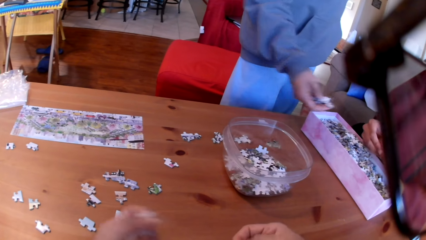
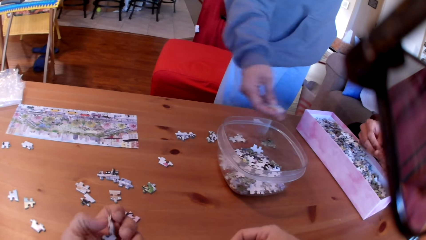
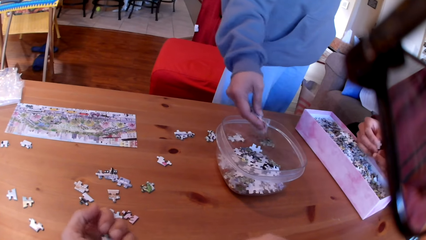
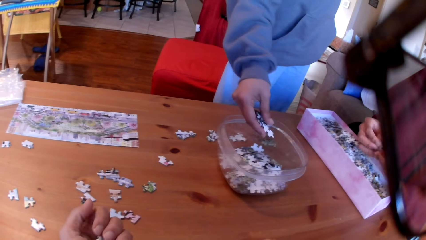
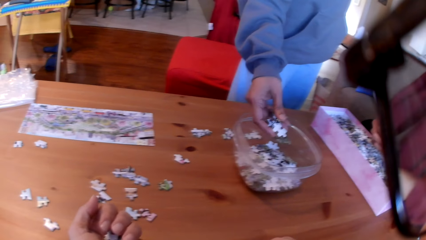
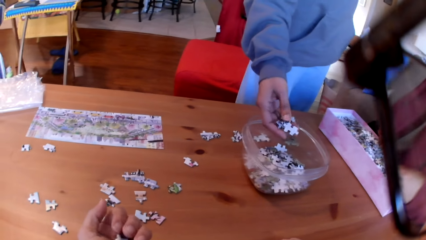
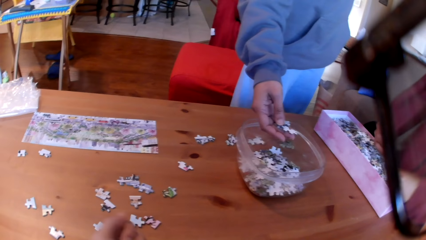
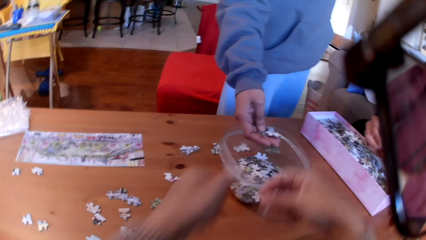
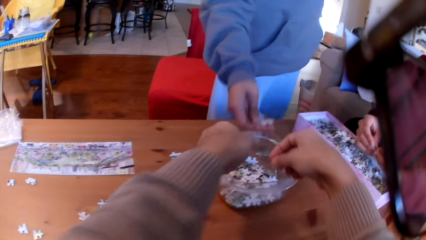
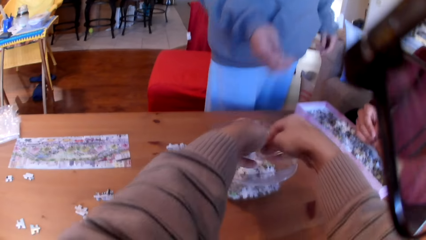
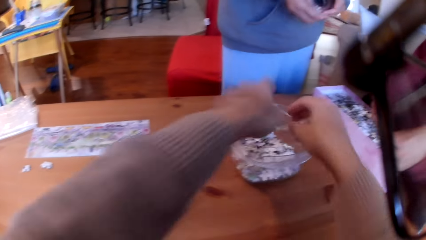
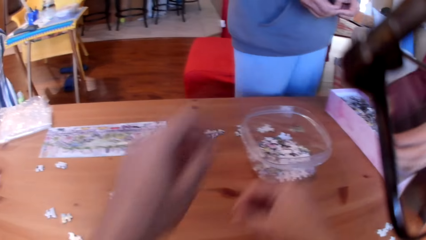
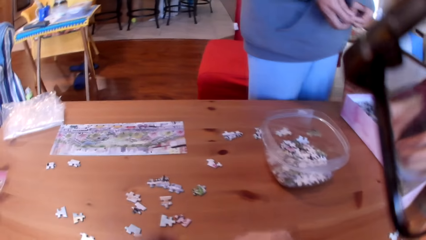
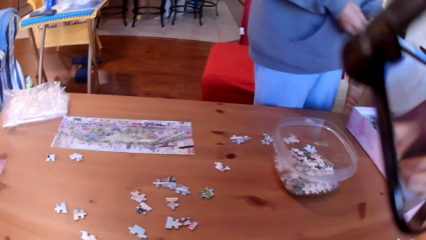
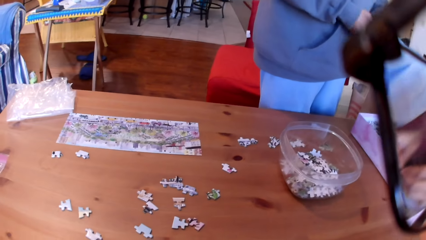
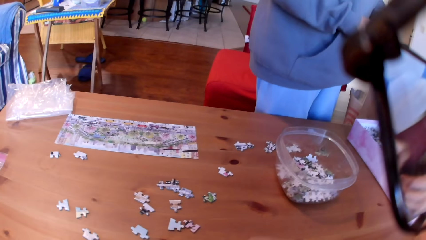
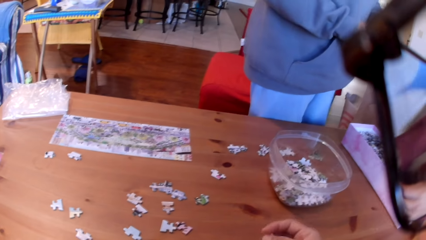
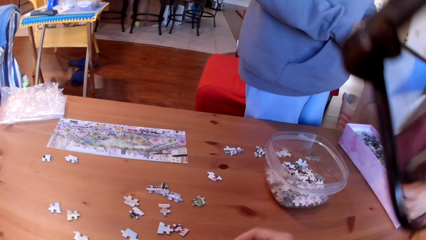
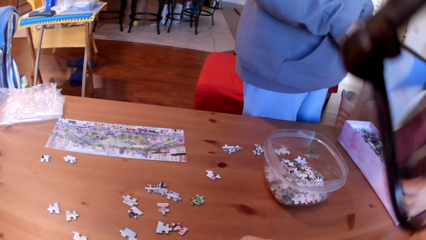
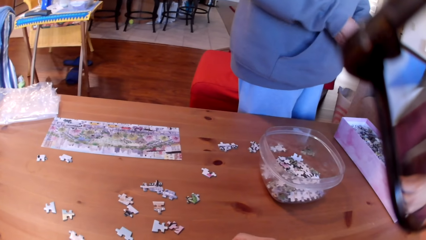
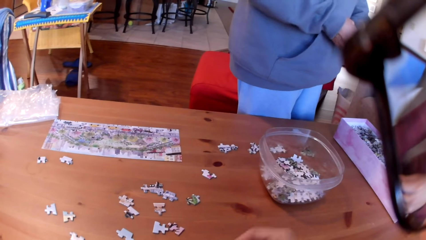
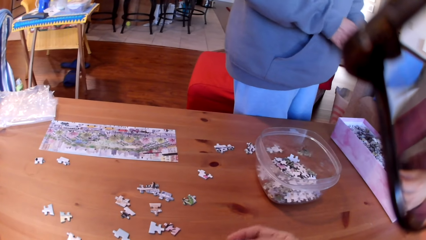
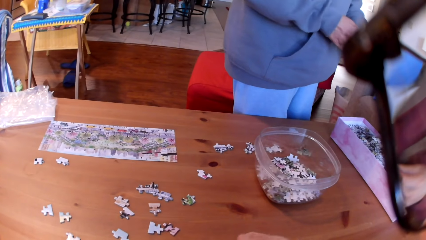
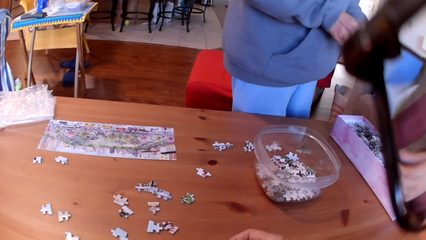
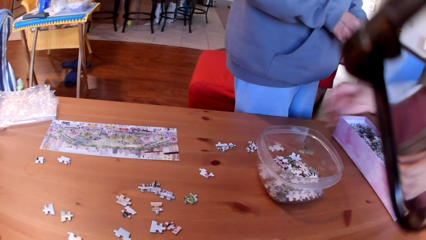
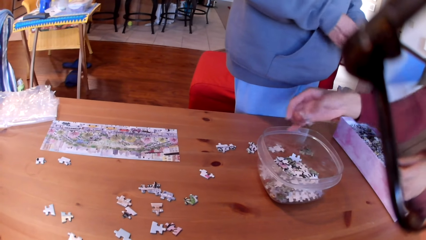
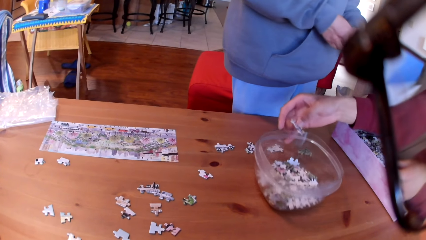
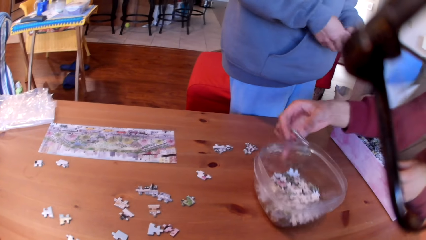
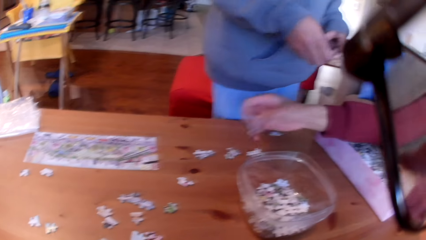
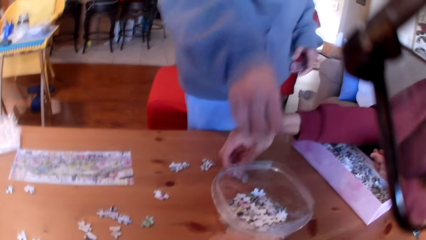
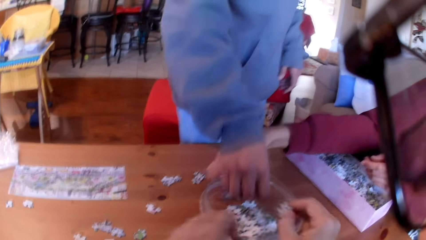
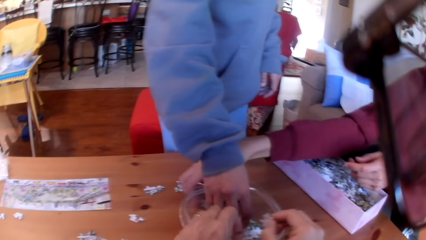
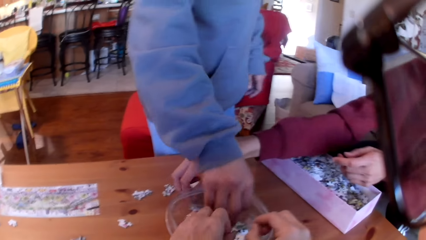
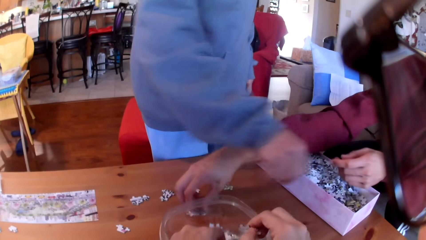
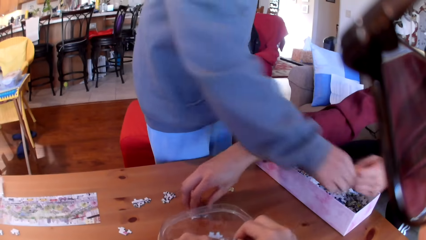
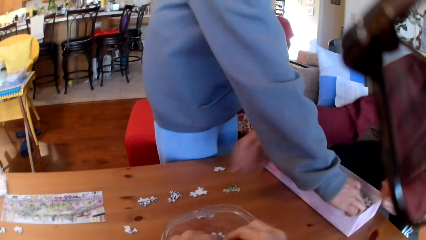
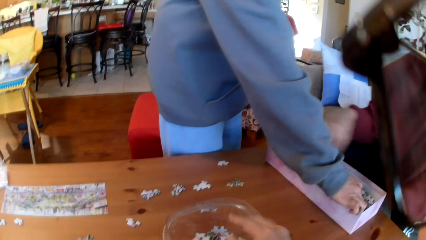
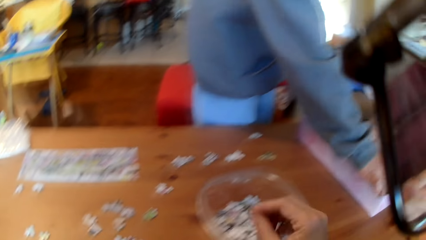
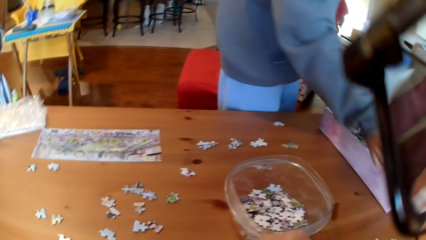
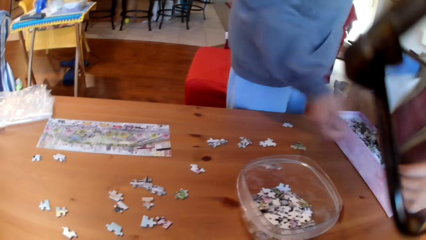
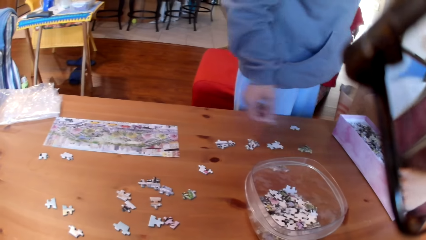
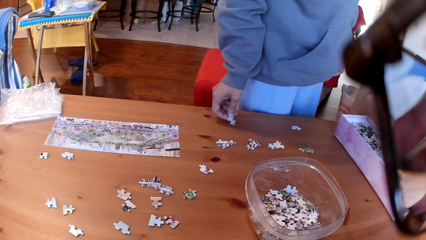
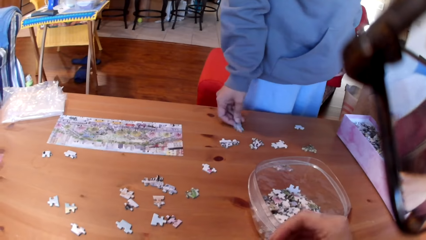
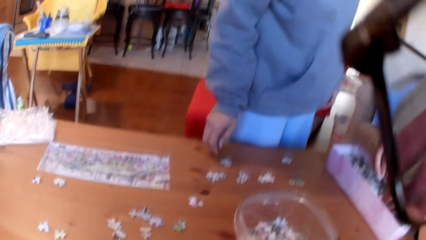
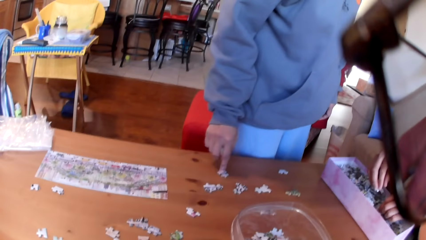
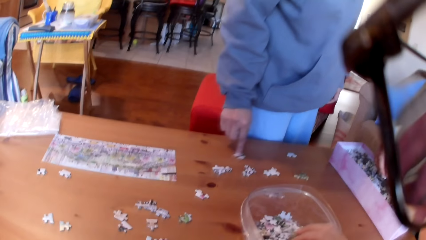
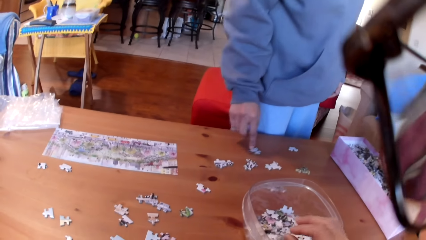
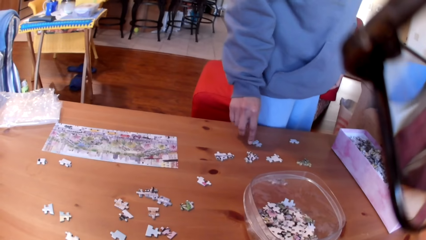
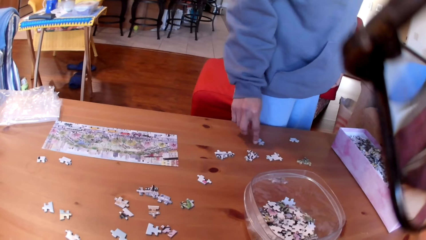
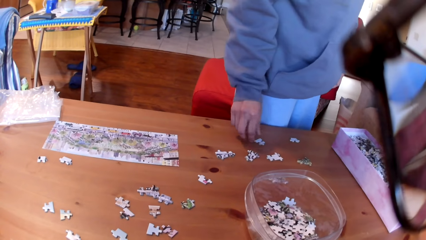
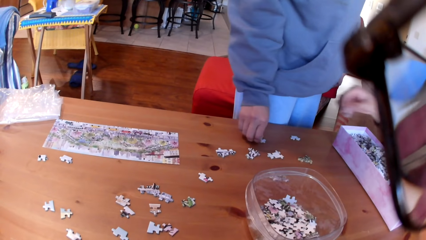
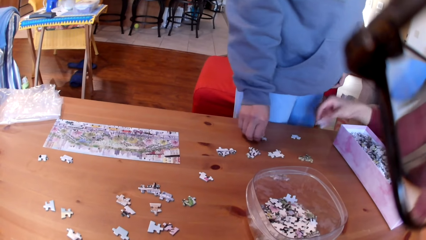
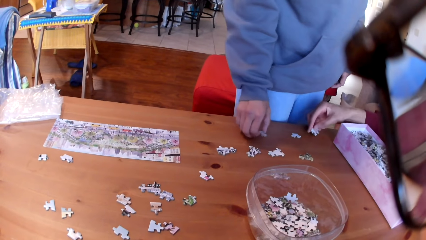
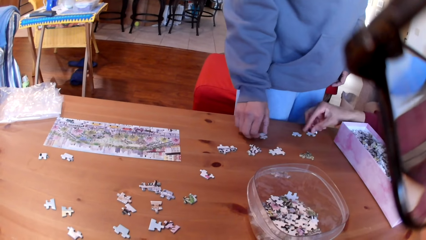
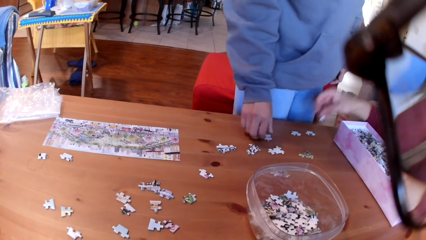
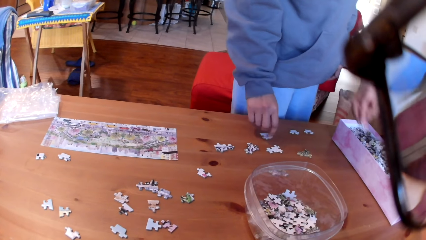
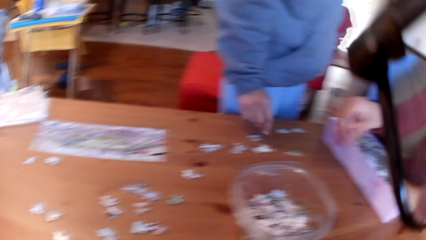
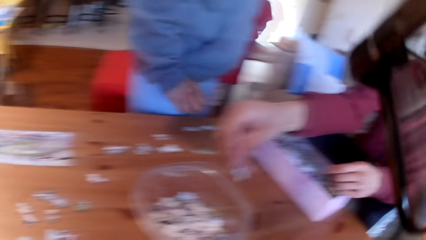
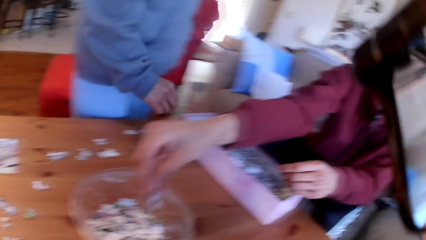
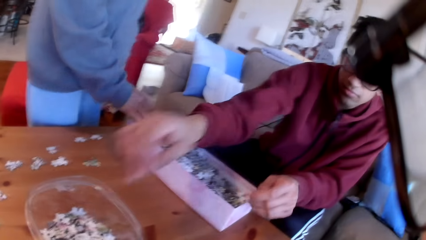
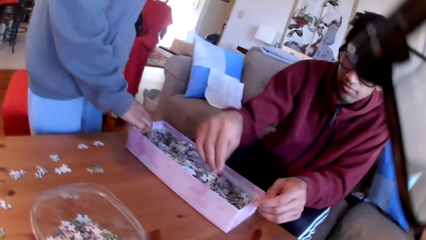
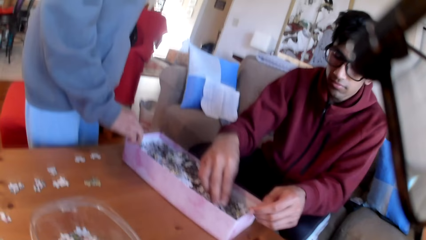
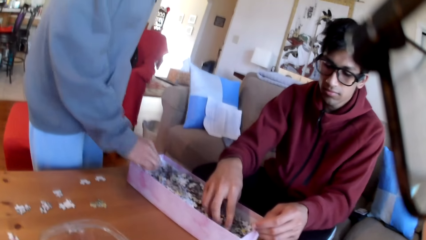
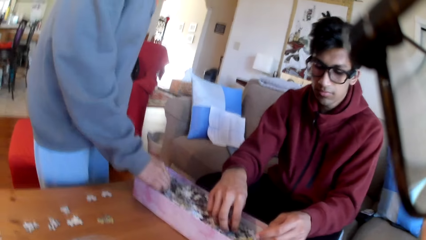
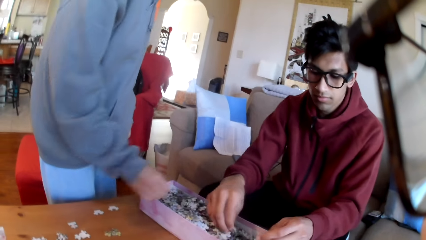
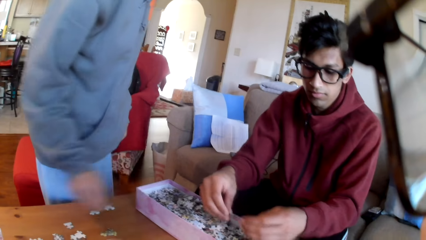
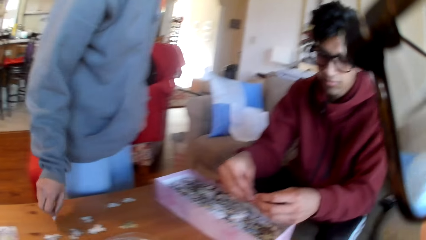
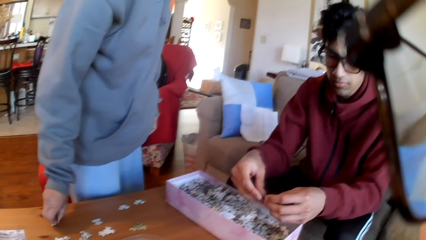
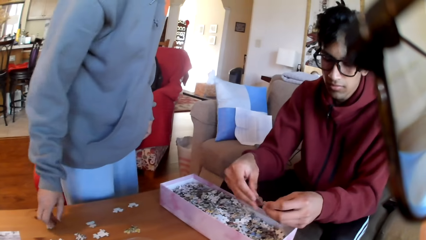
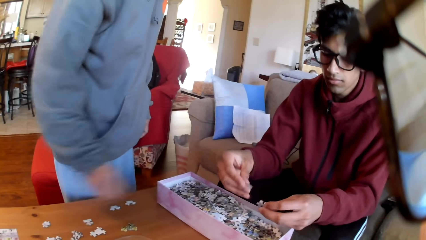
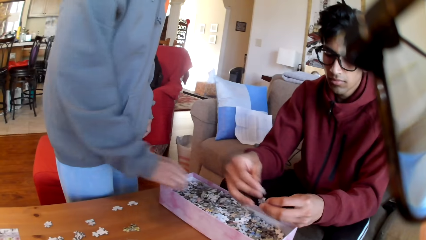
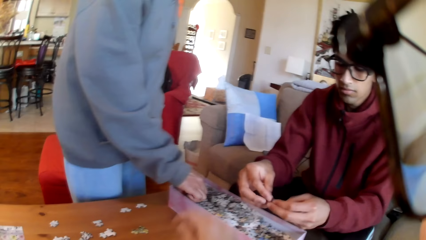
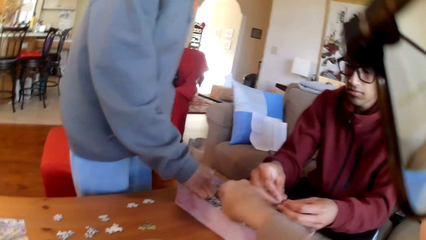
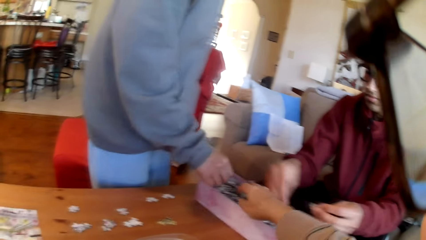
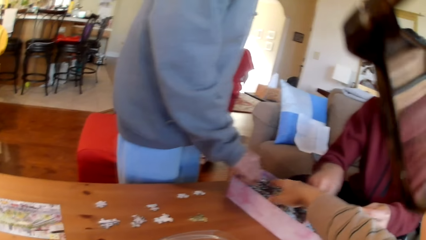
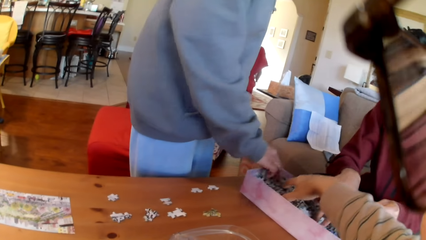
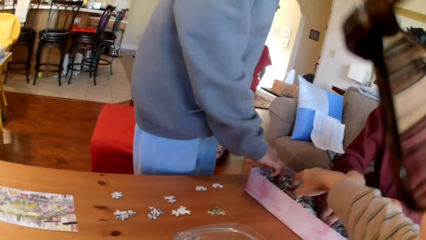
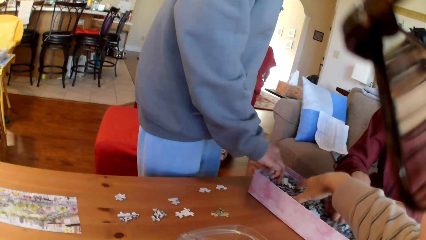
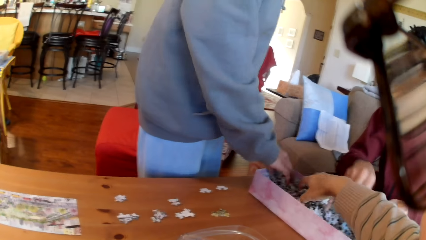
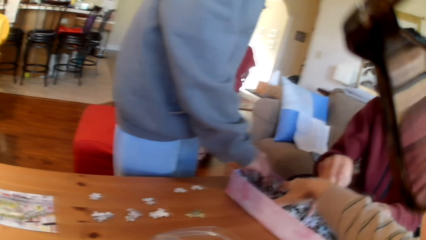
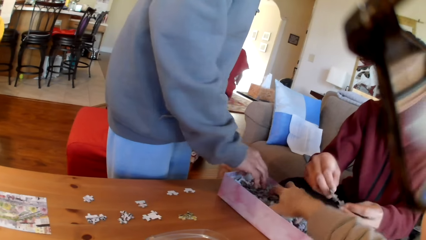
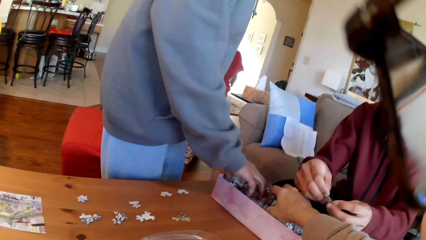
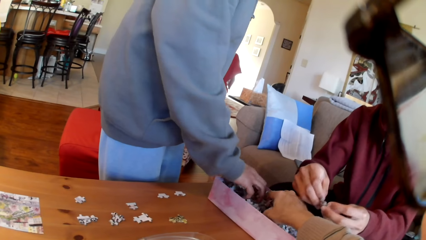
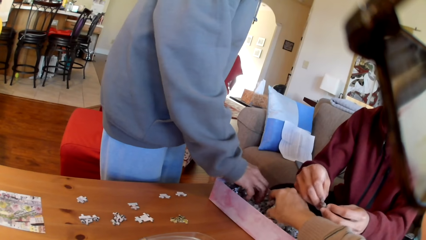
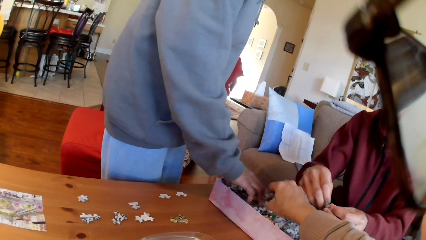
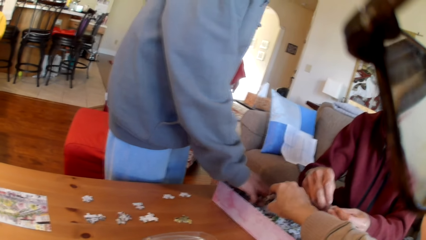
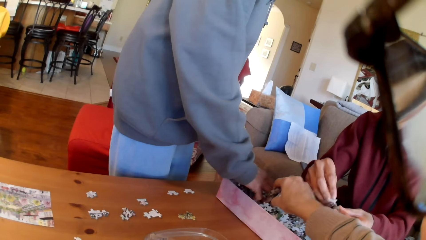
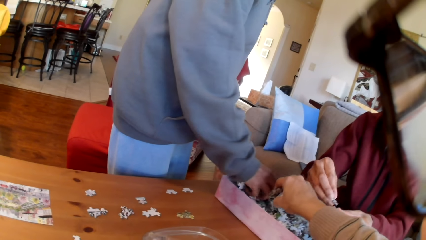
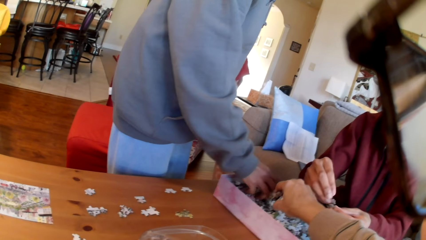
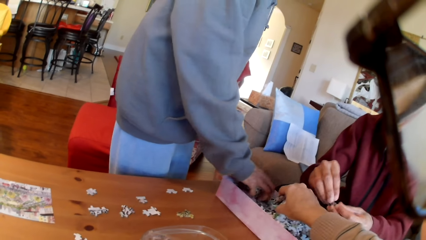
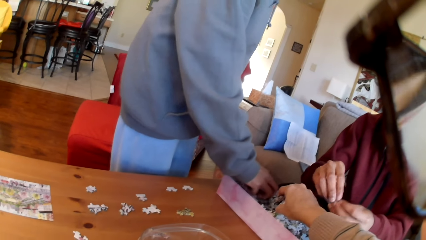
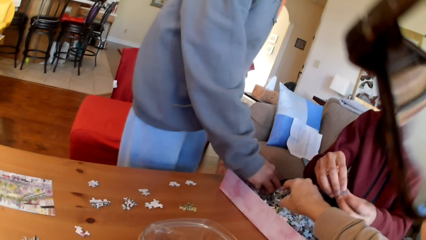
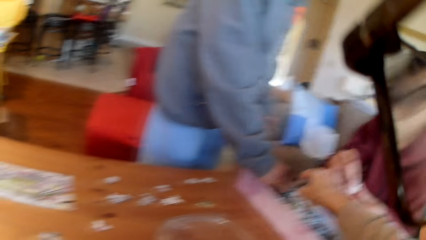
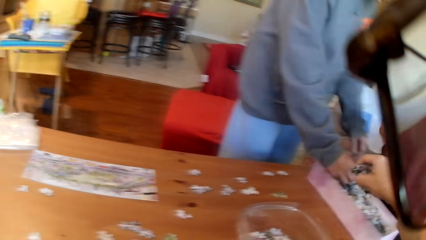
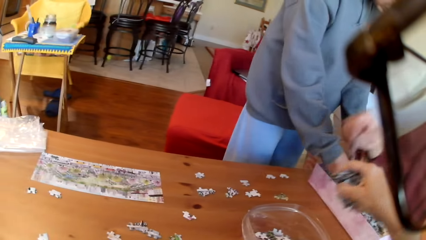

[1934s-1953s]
A woman picks up the jigsaw puzzle from the tin or bowl. The camera wearer holds the puzzles on the hand. The woman drops the jigsaw puzzles in the bowl. The camera wearer takes the puzzles and drops the jigsaw puzzles in the bowl. They take the puzzles. A man converses and moves the bowl on the table. The man puts a puzzle on the table. The woman puts the puzzle in the bowl. The camera wearer drops the jigsaw puzzles in the bowl. The woman puts a jigsaw puzzle on the table. The camera wearer takes the puzzles and puts a puzzle in the bowl. The woman moves the puzzles on the table. The man puts a jigsaw puzzle on the table and puts a jigsaw puzzle in the bowl. The camera wearer looks at the man. The man takes puzzles. The woman puts a jigsaw puzzle on the table. The camera wearer takes the jigsaw puzzles in the box. The woman takes the jigsaw puzzles in the box.
